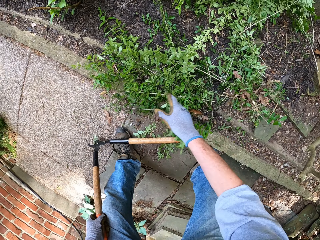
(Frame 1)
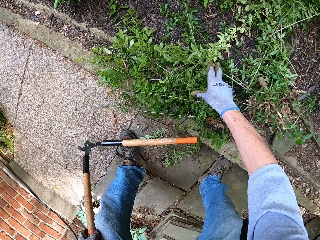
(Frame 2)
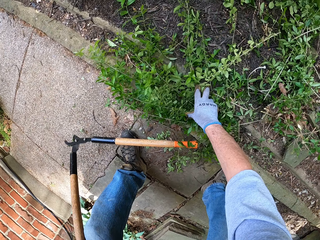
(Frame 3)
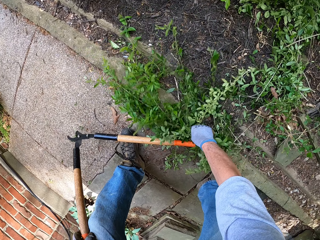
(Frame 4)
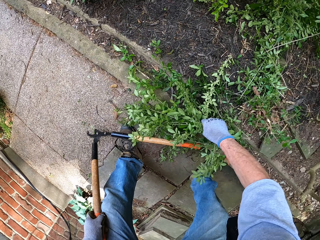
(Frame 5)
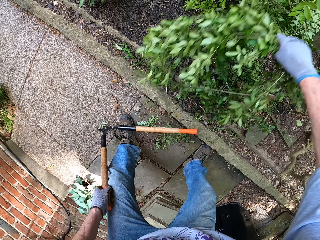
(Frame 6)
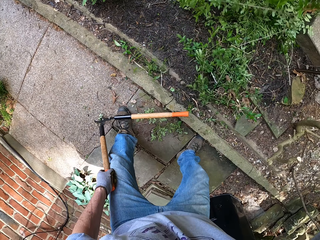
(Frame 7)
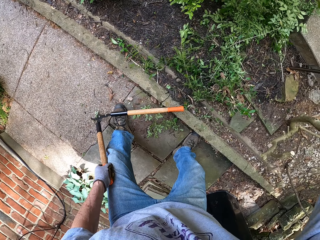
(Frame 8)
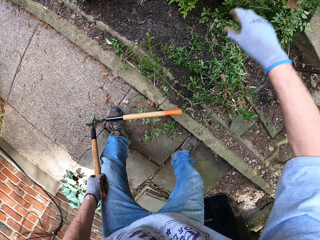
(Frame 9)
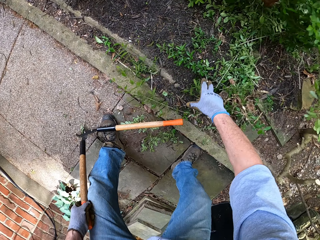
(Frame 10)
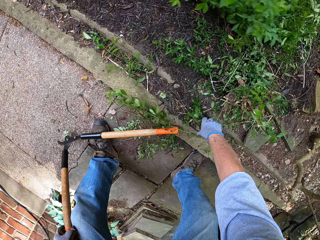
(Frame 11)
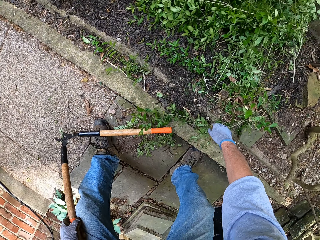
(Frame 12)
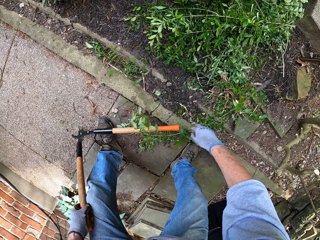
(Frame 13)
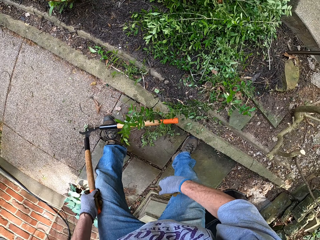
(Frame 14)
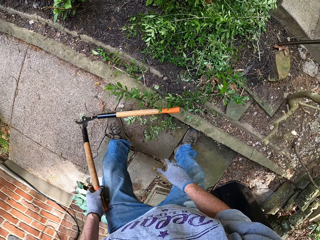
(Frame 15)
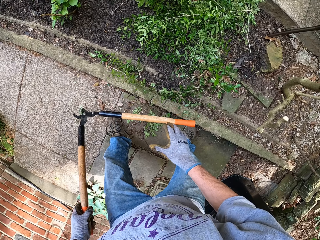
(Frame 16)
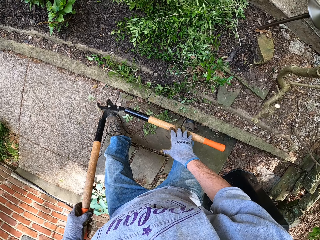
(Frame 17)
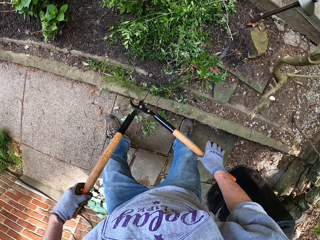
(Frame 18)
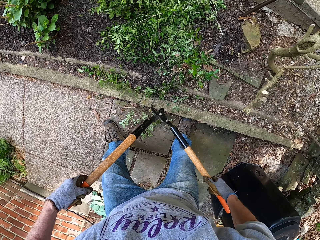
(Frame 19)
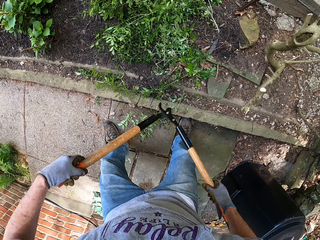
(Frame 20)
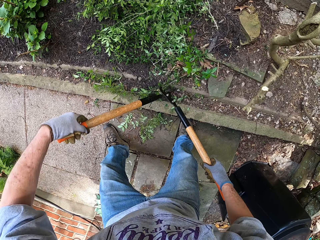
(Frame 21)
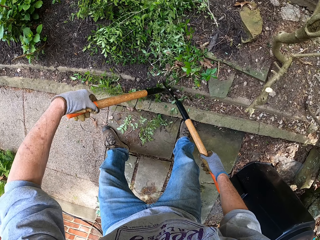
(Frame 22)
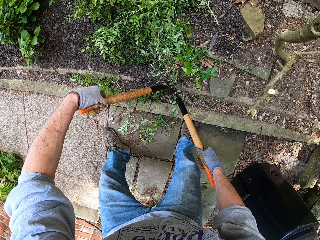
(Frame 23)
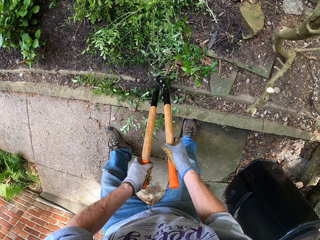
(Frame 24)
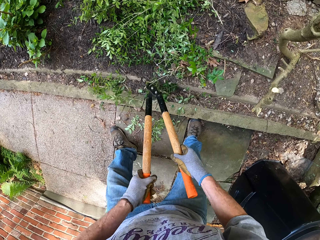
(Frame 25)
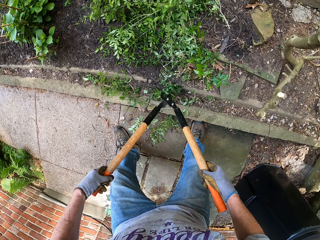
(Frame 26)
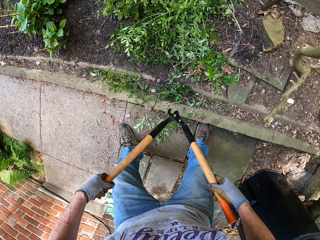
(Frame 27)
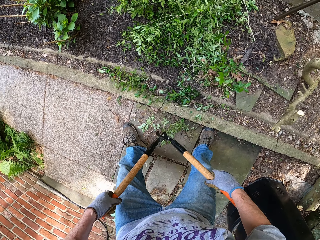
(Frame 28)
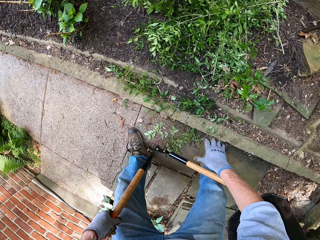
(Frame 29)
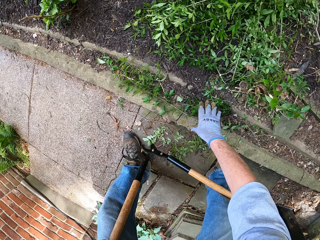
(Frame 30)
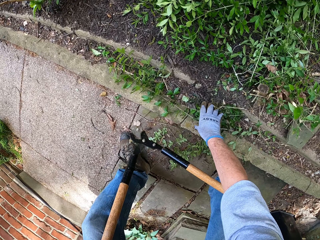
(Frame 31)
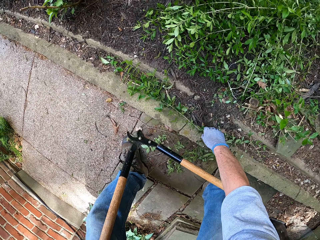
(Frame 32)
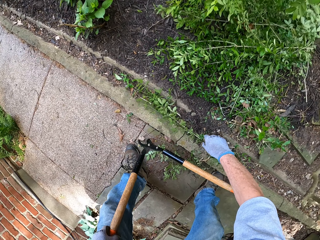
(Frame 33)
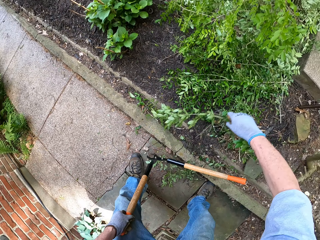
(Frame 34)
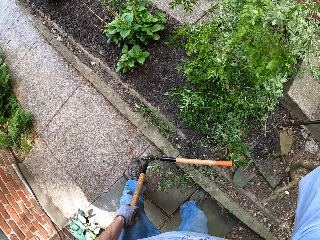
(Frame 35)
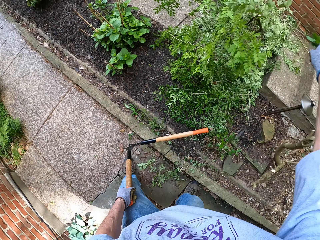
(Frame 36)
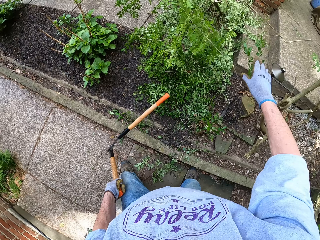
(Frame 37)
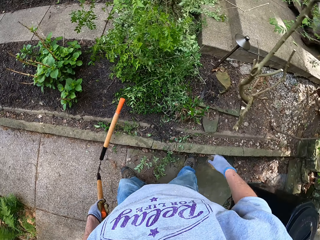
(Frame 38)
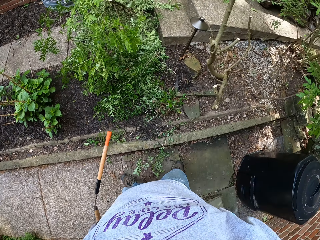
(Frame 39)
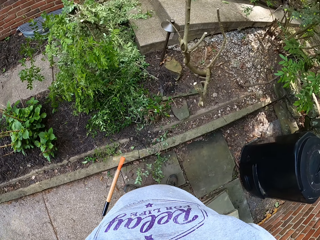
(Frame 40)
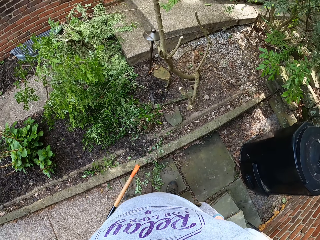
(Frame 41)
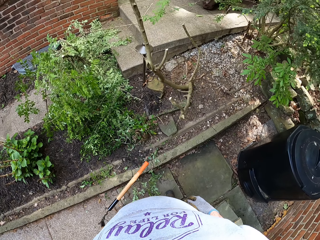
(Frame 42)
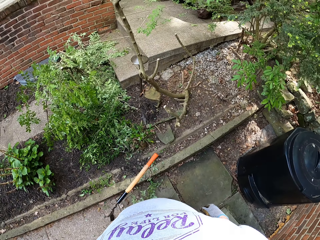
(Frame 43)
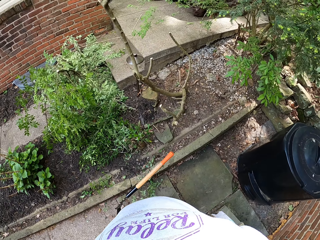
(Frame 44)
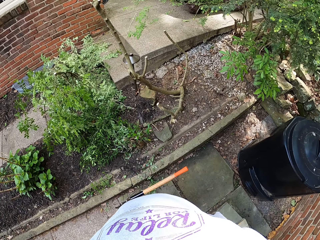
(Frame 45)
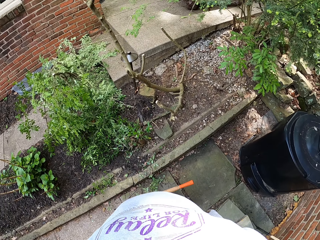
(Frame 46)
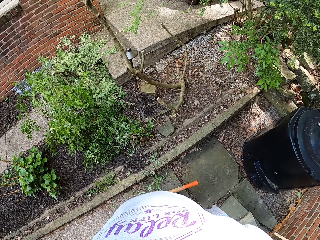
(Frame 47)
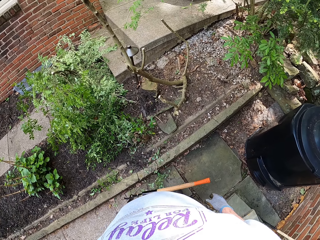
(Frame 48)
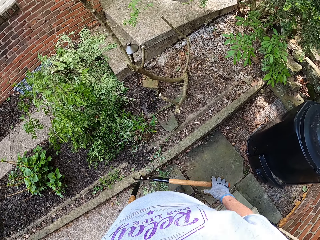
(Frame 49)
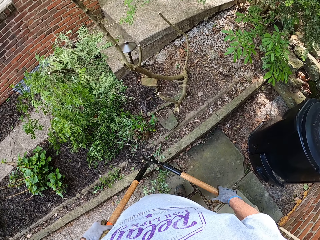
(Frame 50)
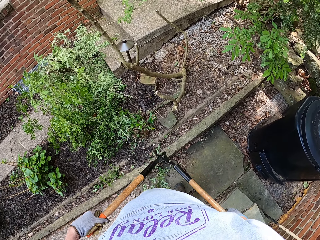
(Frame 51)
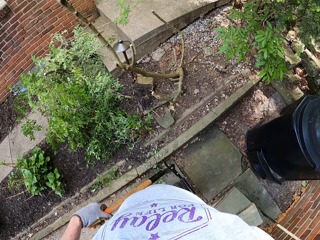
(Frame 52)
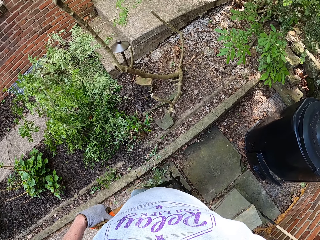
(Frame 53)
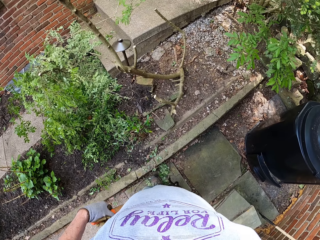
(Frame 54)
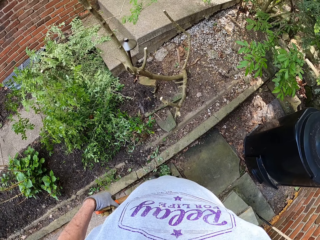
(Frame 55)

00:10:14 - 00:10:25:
The camera wearer throws the branches away. He touches another branch on the ground. He holds the lopper with his two hands. He cuts another branch with the lopper. He picks up the branch from the ground with his right hand. He throws the branch away.

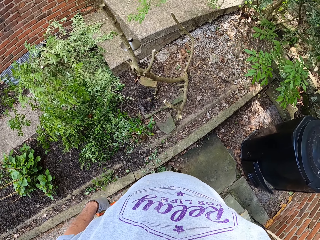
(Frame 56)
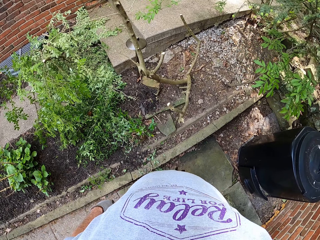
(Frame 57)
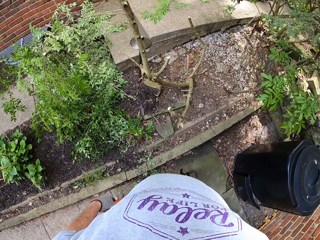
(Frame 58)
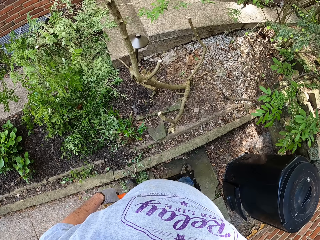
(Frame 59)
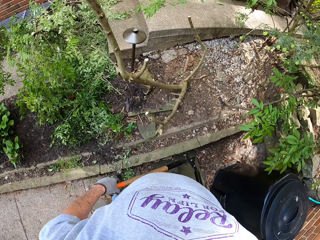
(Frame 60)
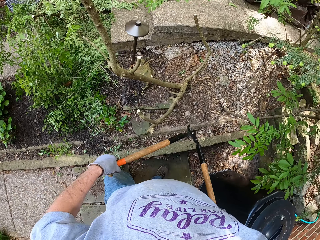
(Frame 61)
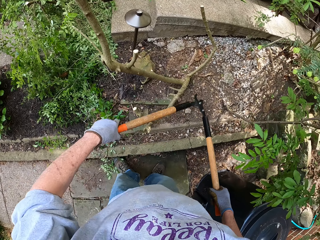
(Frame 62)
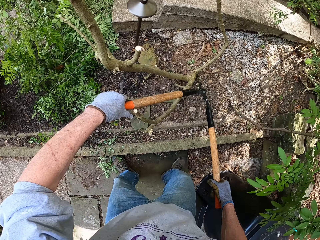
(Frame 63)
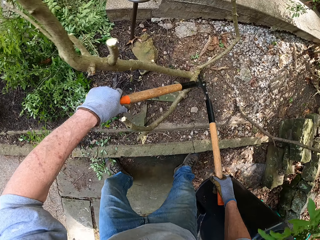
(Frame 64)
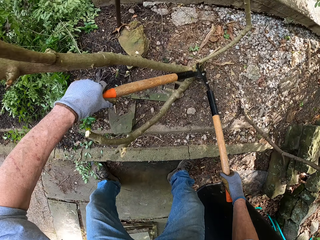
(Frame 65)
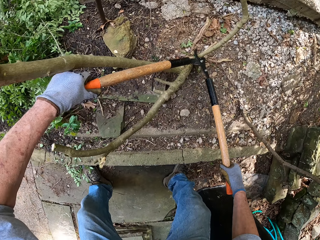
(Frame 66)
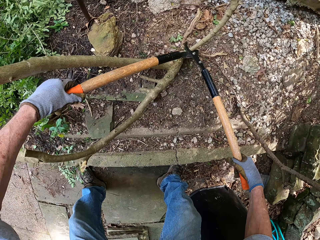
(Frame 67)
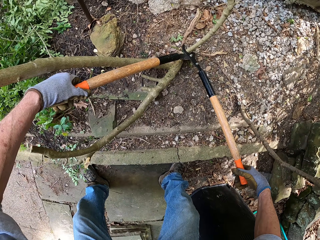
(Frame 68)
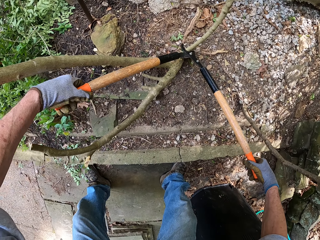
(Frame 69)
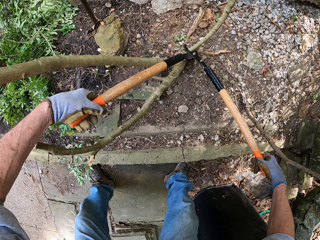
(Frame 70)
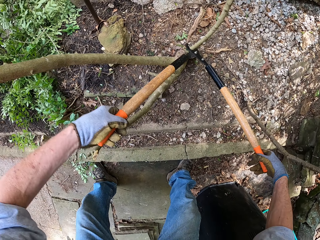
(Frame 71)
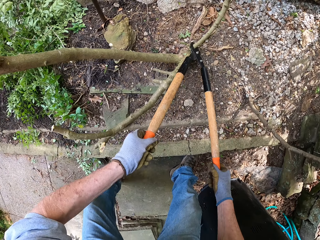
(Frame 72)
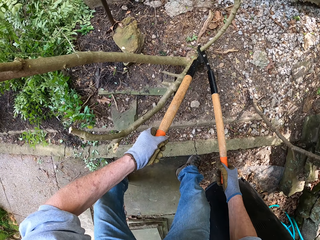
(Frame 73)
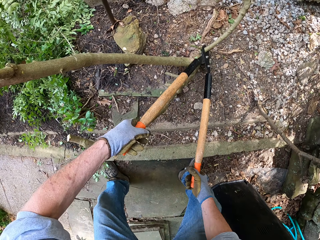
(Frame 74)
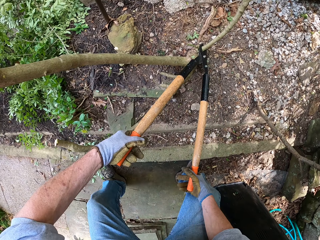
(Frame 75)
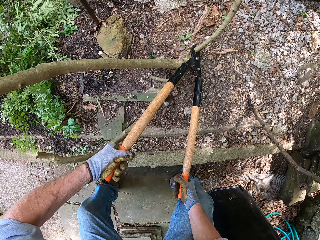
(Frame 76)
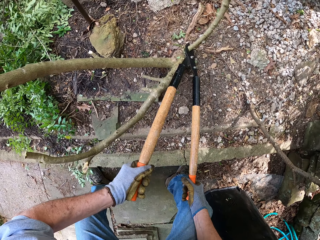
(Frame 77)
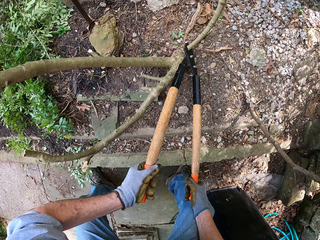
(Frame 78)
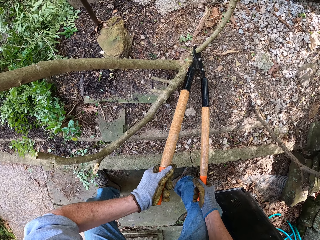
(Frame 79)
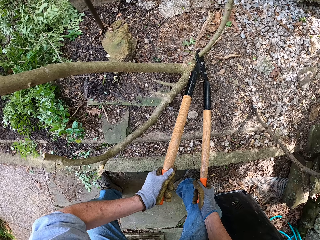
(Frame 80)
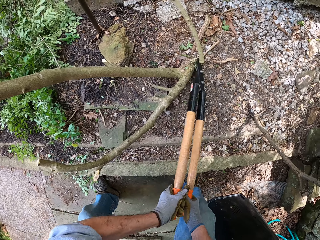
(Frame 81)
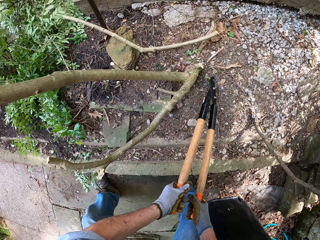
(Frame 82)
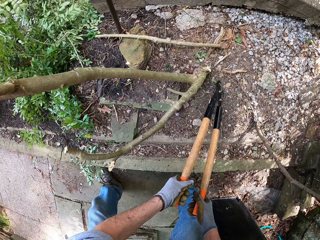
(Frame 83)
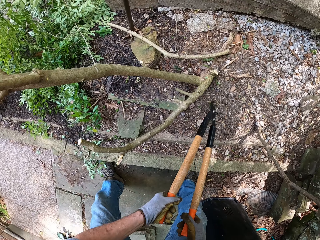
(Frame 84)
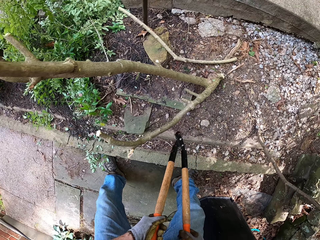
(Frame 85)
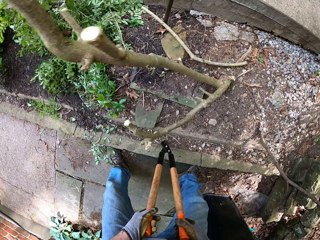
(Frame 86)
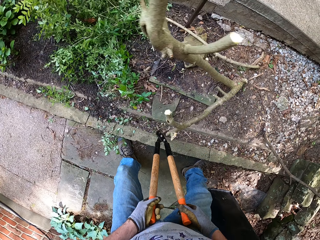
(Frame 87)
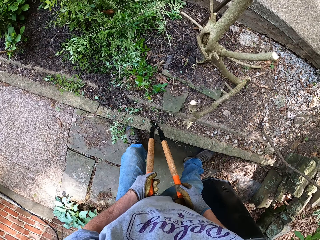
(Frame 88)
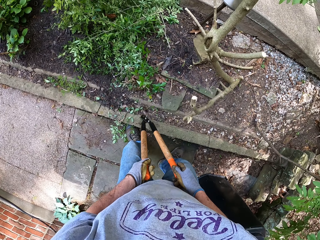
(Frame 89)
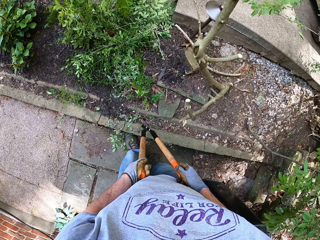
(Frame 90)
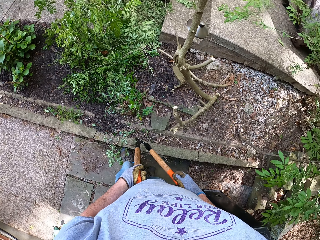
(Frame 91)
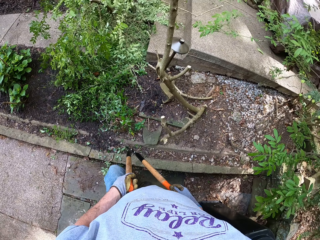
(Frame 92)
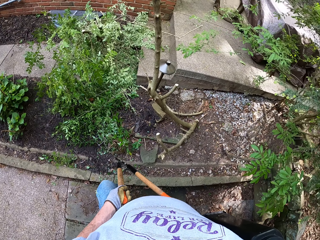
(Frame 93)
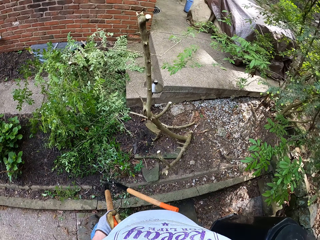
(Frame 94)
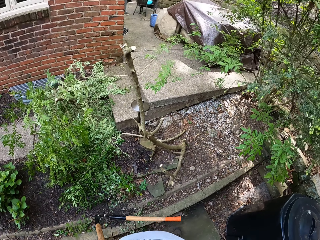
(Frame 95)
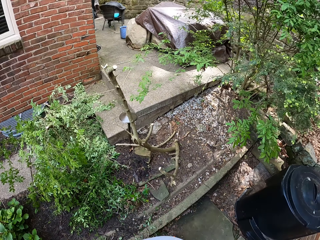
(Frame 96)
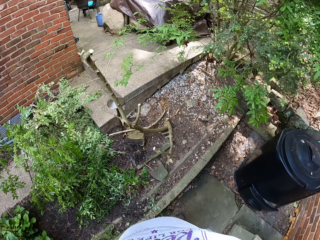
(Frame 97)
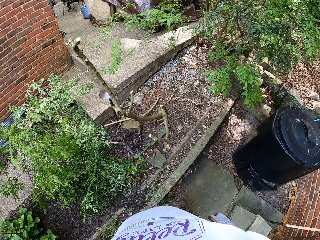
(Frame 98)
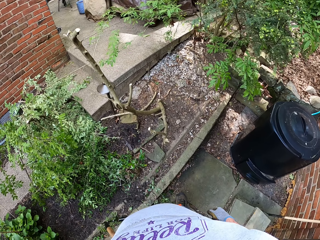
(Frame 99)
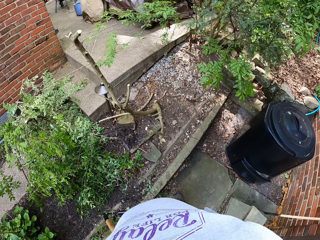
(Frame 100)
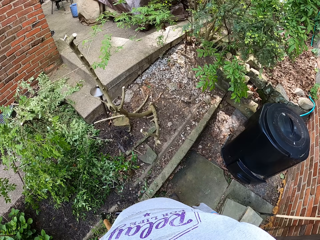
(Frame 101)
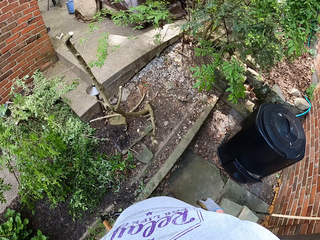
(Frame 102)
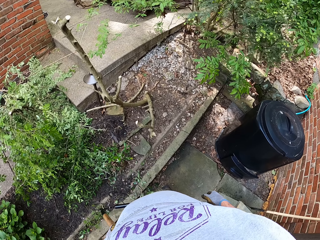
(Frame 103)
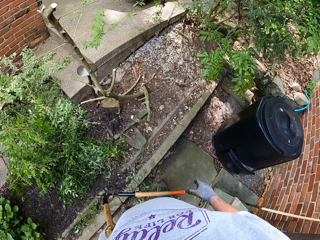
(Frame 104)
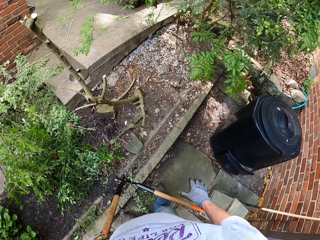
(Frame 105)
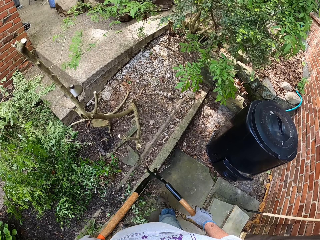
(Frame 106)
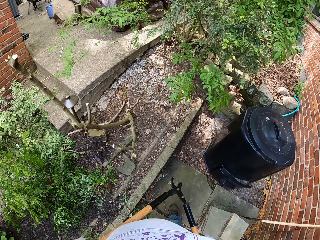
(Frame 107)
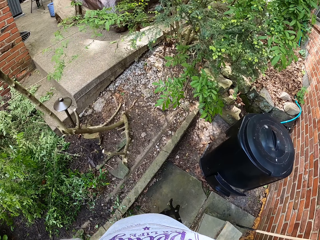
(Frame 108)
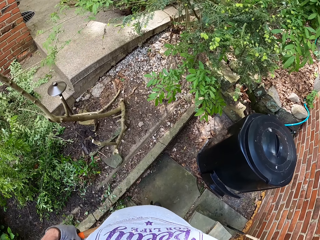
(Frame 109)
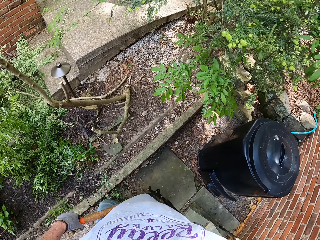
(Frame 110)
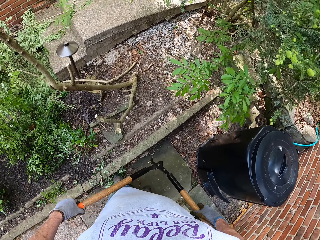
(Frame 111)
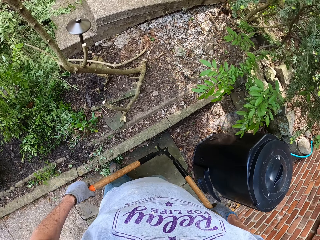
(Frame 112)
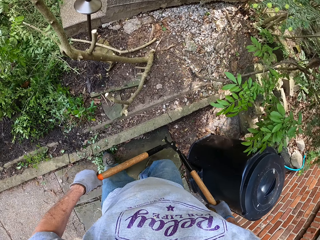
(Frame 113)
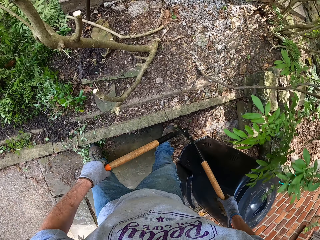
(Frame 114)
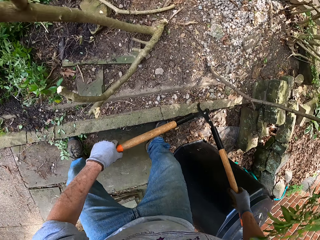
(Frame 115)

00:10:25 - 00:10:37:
The camera wearer cuts a branch with the lopper or hand pruner. They walk around the flower bed.
